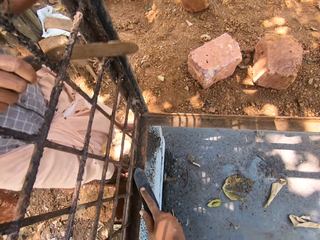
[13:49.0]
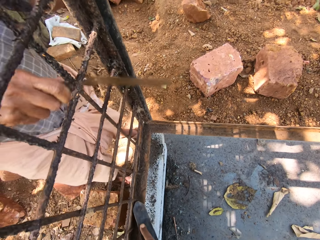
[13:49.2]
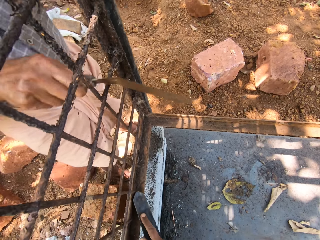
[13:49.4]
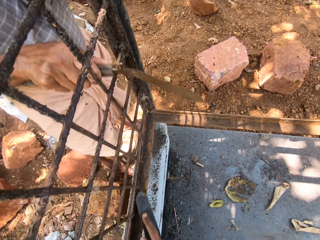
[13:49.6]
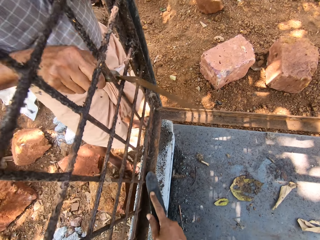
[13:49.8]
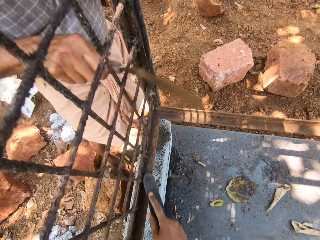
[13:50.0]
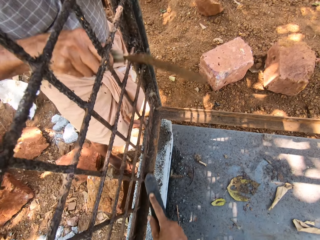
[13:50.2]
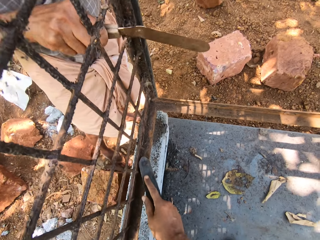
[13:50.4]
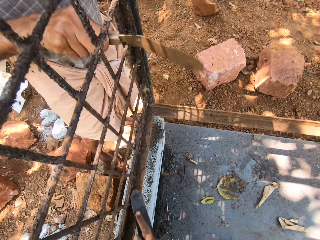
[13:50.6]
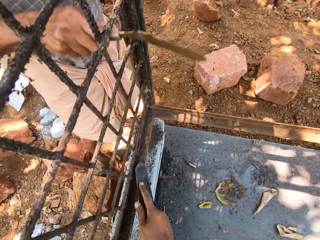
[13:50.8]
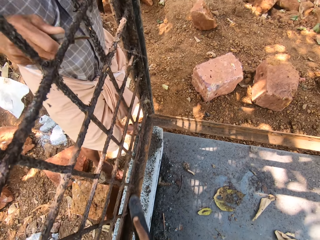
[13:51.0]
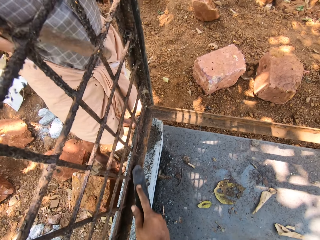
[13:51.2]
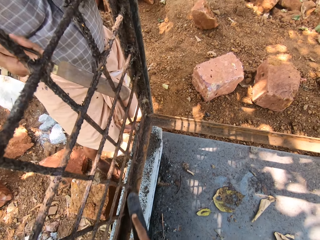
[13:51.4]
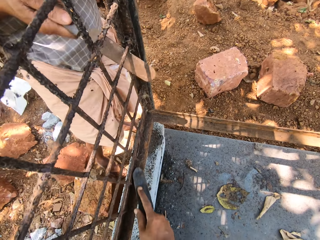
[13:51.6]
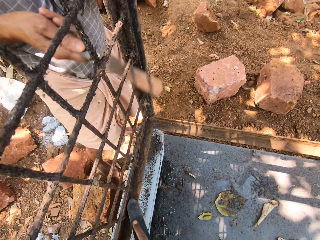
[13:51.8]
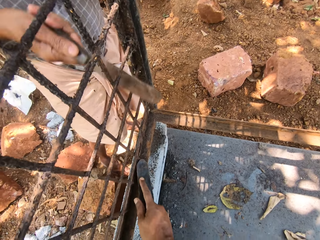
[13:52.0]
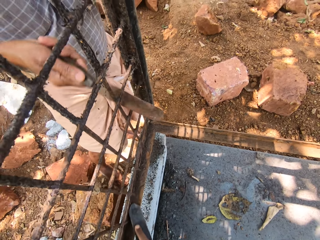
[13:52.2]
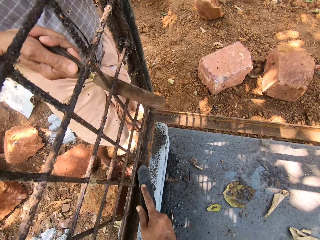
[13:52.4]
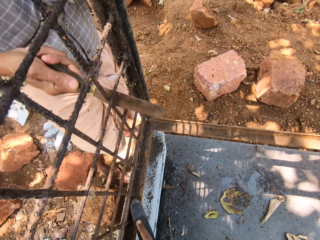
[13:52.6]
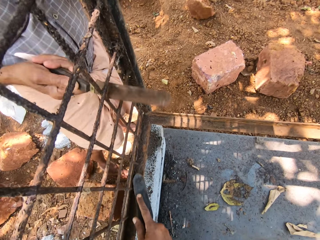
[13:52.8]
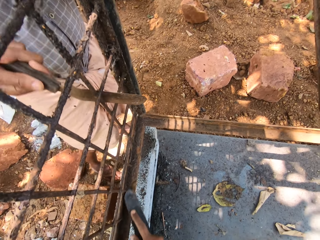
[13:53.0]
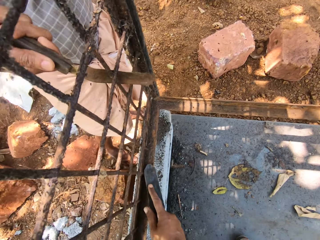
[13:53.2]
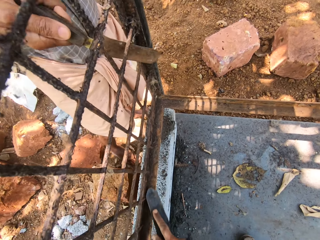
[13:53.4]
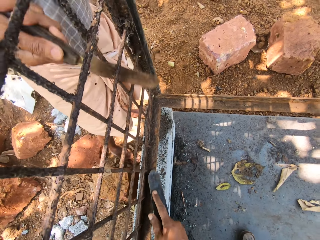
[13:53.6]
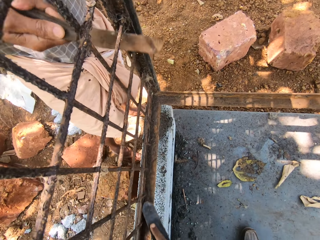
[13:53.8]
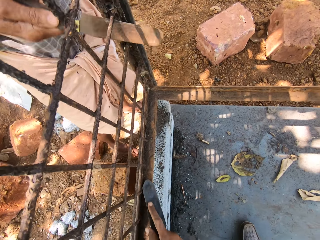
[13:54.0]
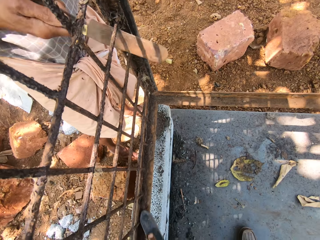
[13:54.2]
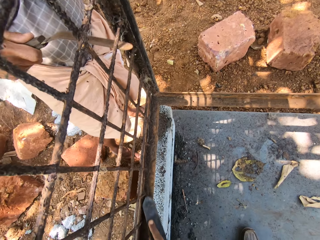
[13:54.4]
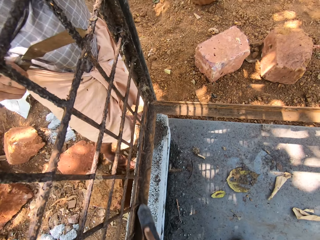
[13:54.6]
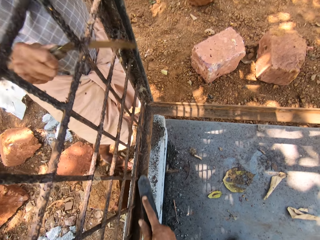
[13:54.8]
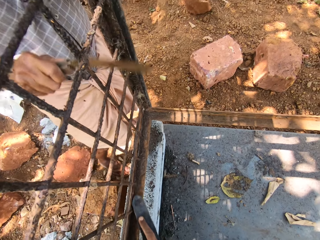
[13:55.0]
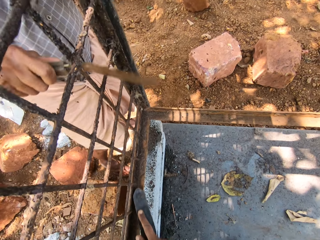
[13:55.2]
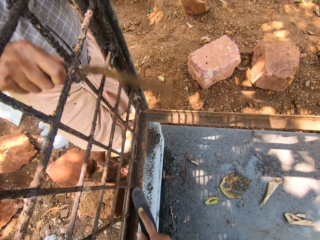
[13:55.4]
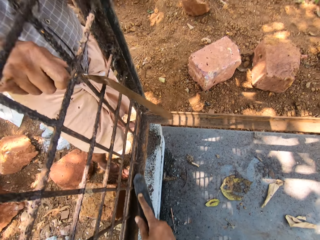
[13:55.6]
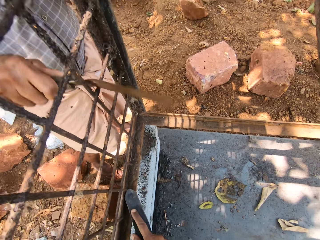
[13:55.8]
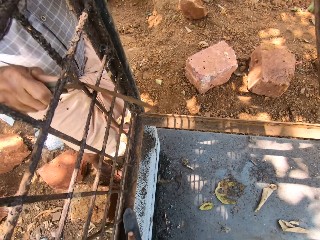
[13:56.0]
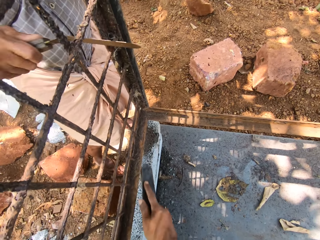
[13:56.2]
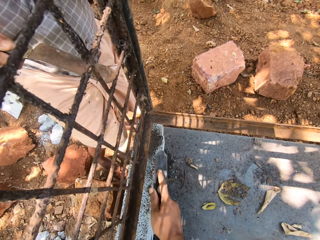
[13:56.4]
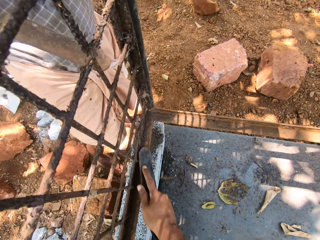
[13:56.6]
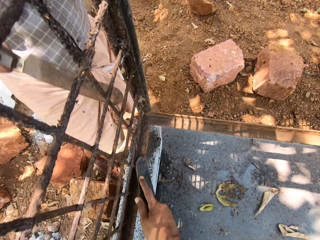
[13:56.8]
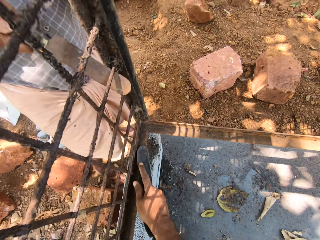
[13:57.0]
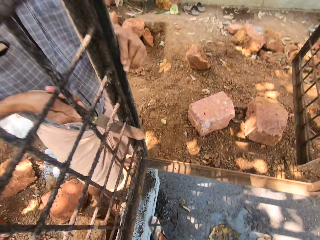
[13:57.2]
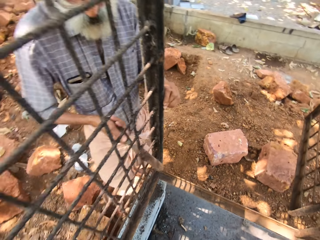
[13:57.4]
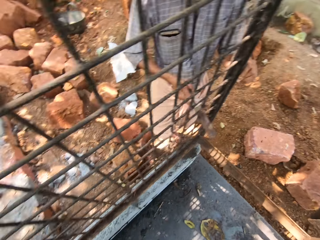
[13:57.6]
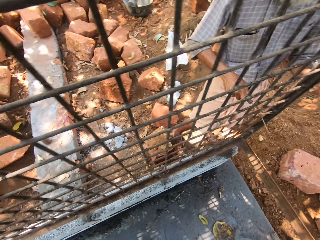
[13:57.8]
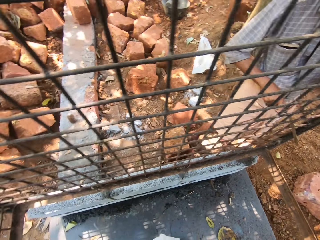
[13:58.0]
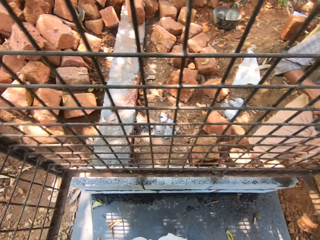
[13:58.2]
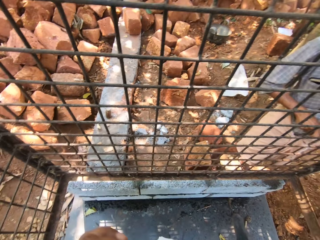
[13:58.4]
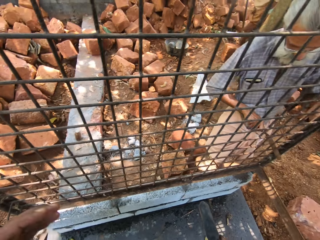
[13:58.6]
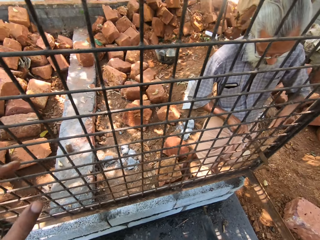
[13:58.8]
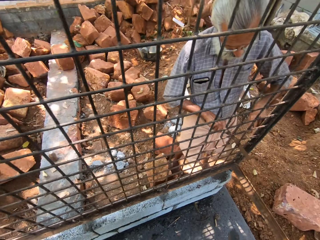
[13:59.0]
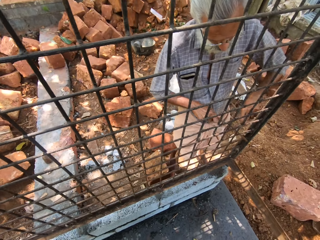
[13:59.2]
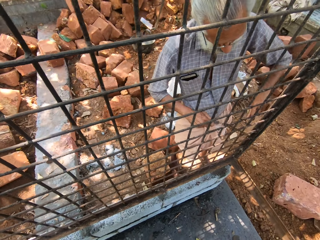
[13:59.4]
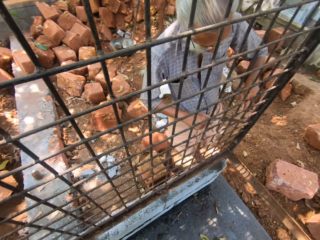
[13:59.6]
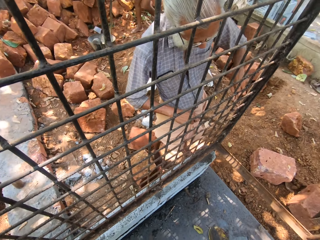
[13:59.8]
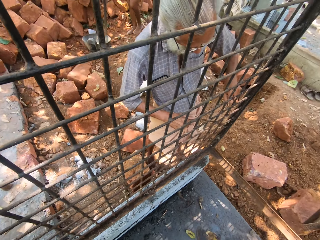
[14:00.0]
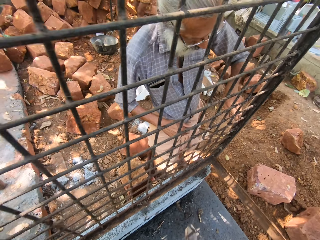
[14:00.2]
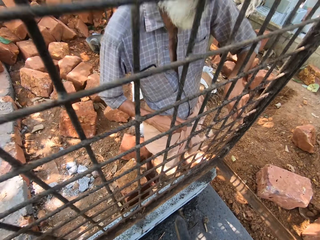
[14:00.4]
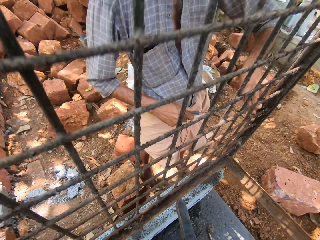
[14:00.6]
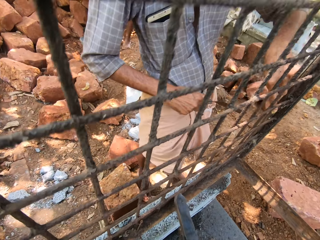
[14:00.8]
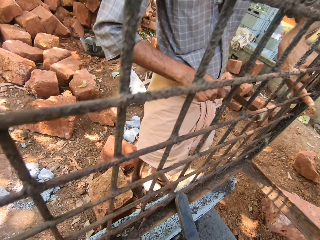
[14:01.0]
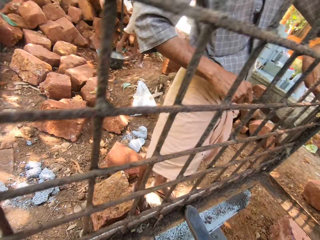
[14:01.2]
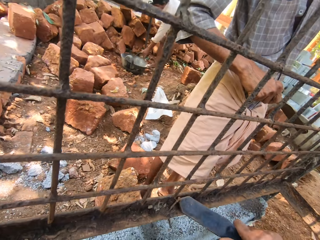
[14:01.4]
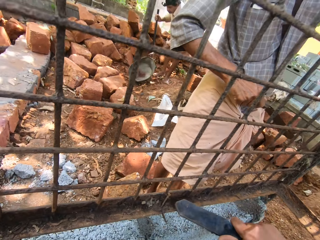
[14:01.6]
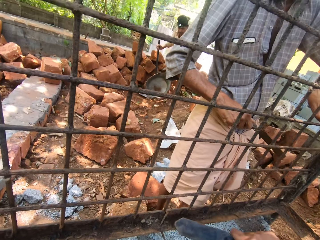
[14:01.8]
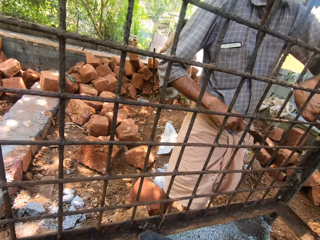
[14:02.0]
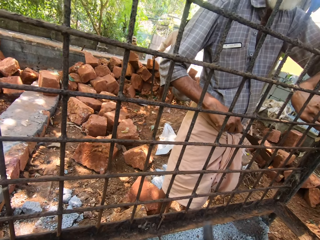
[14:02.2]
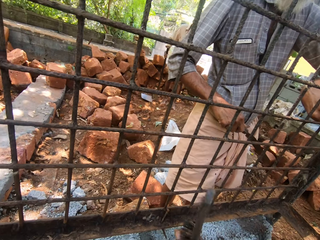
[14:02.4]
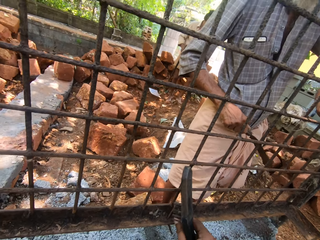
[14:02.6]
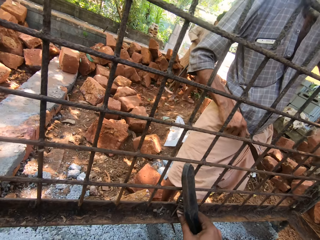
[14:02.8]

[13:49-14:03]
The camera wearer inspects the cage. He looks ahead. He holds the cage with his hand. A man removes dirt from the cage with his hand. The camera wearer squats.

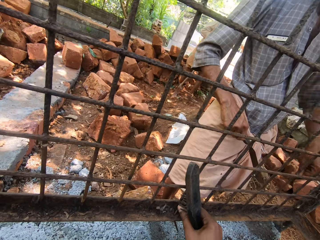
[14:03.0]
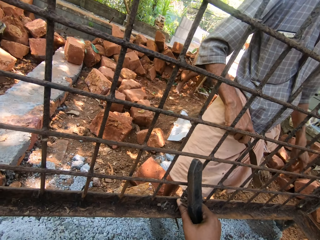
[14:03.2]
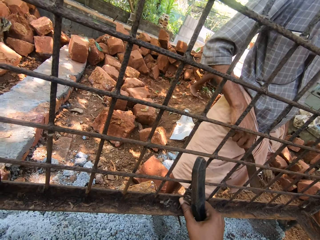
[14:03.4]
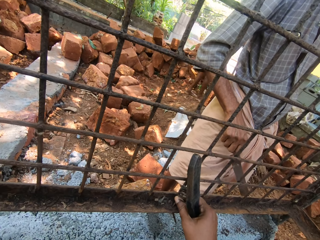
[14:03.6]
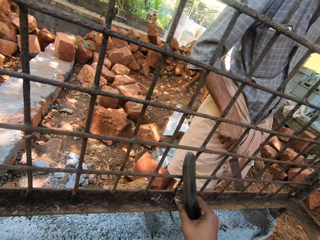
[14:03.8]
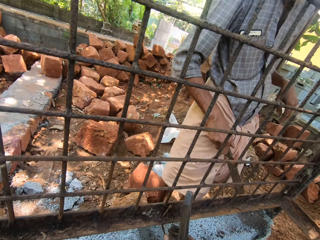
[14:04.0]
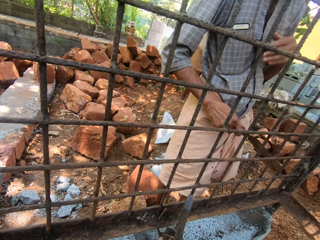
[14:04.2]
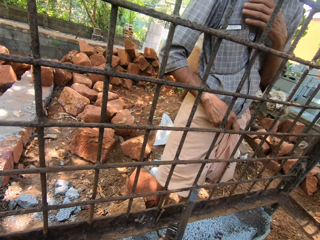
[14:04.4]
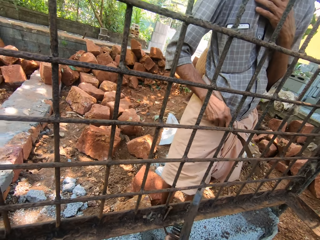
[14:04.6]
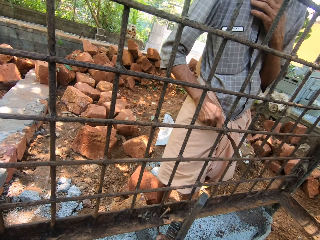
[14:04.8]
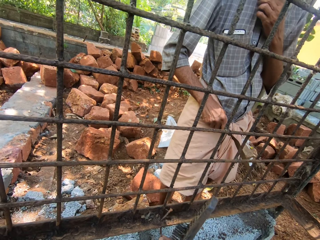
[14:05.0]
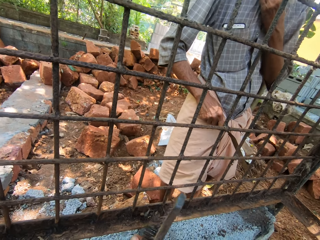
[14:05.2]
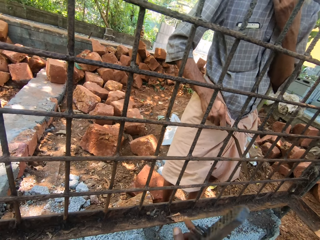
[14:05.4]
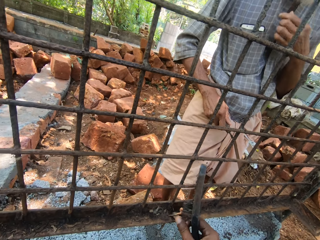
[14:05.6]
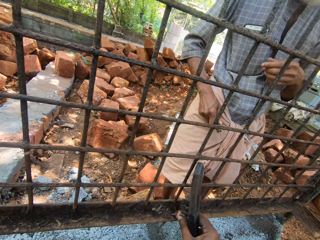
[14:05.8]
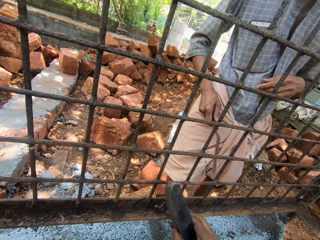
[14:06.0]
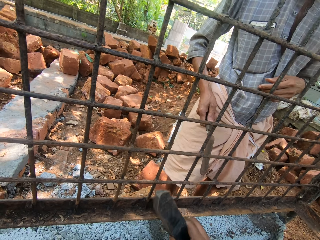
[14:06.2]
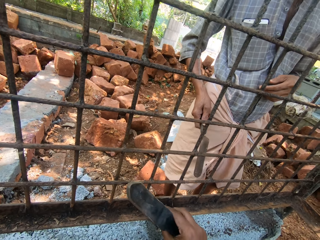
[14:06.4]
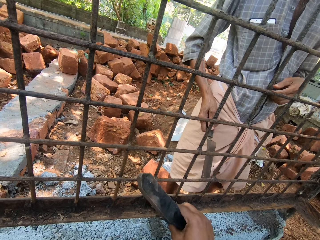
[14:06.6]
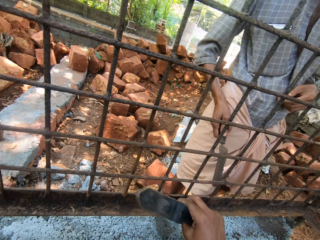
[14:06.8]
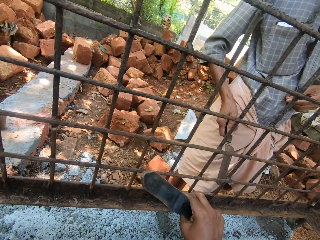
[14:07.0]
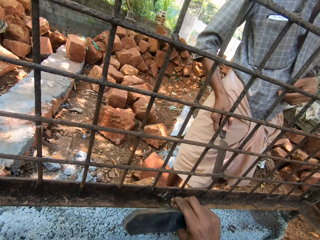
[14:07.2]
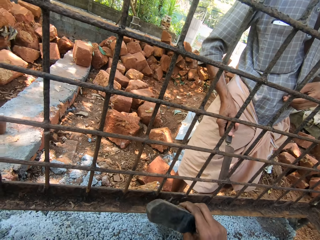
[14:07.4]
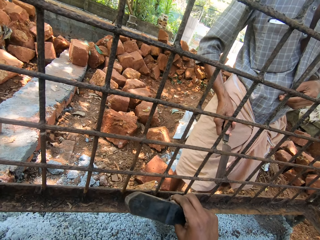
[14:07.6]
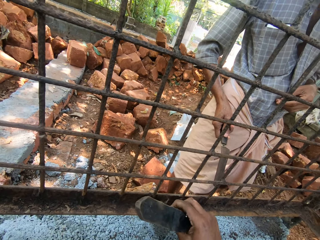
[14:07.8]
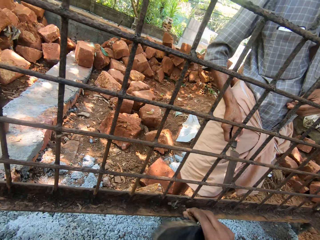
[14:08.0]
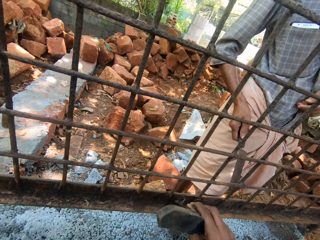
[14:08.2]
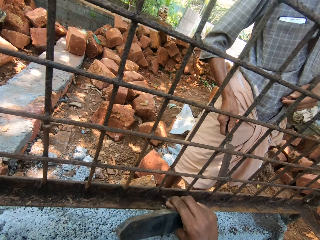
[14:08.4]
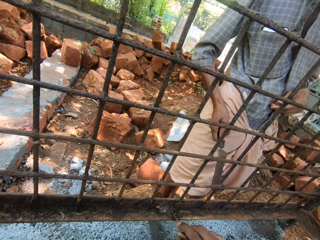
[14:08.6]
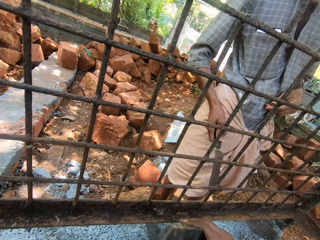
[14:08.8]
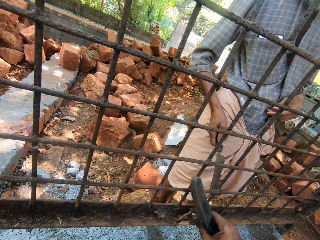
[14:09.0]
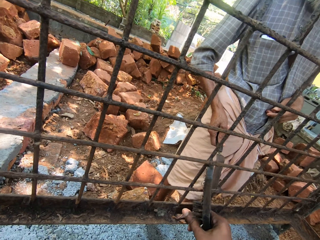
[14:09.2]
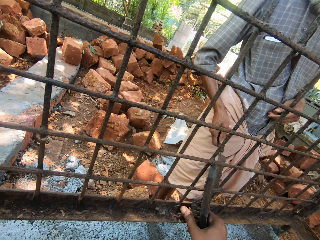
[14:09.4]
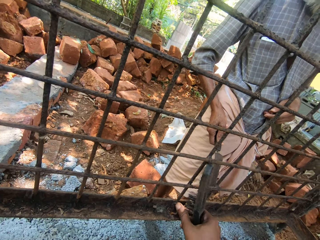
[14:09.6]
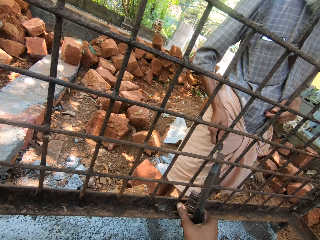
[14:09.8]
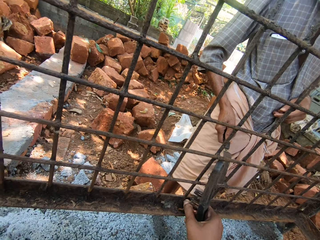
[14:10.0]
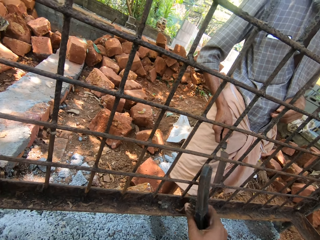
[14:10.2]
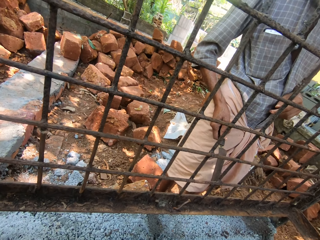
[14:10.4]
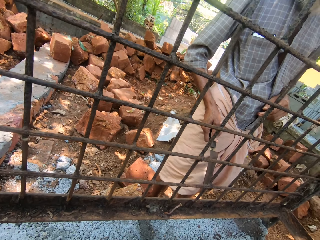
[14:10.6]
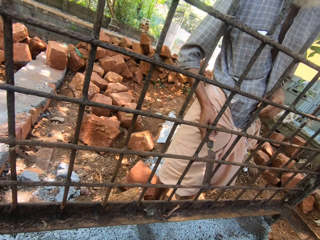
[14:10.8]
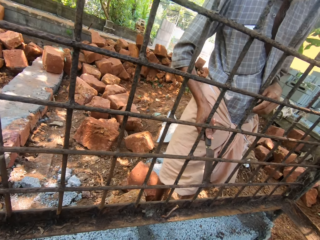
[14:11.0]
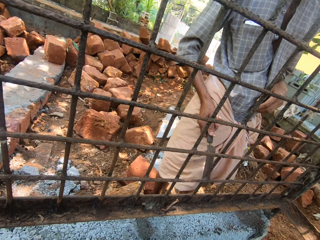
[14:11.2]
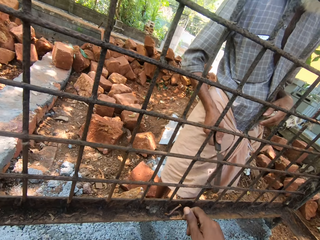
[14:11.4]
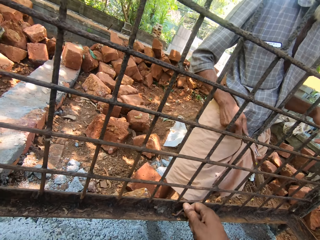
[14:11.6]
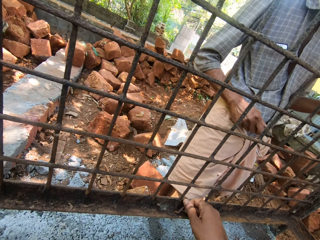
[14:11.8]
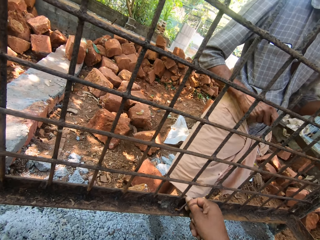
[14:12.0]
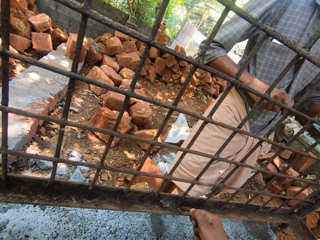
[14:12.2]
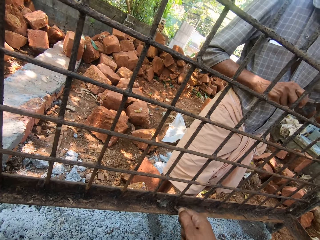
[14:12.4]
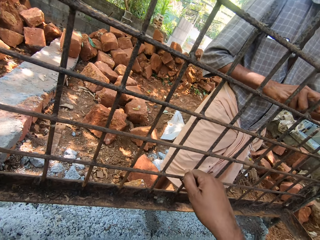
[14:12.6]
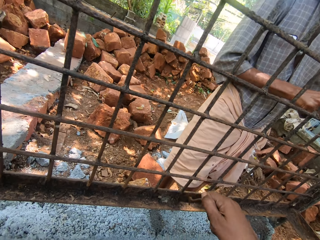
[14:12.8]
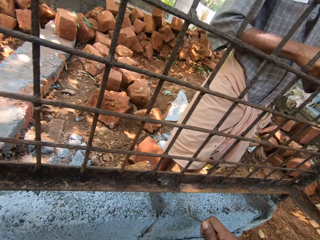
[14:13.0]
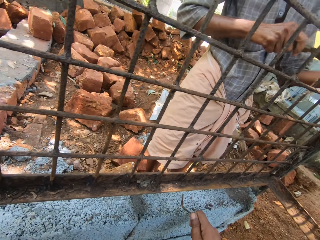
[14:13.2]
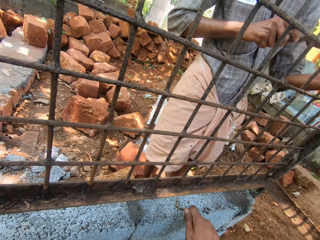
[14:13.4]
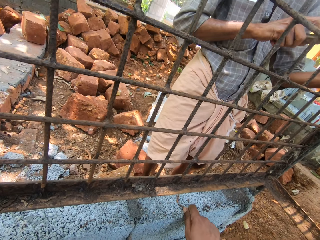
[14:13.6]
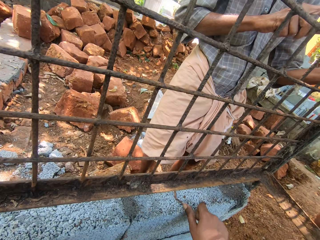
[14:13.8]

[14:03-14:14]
The camera wearer cleans the cage with the hand broom. He holds the metal frame with the right hand. A man talks to the camera wearer. The man fixes his shirt. The camera wearer talks to the man. He moves around the right hand on the metal frame. He removes the wire on the cage with his hand. He pulls the nail with the right hand. The man removes dirt from the cage with the scraper.
